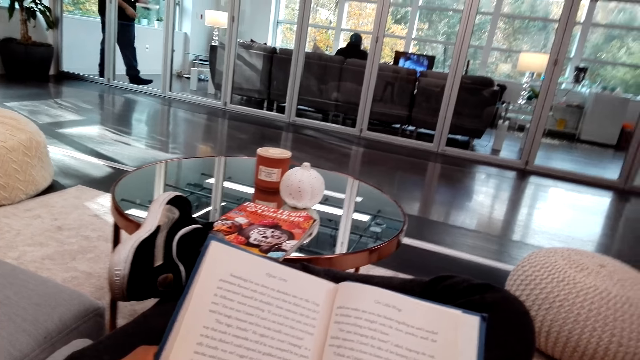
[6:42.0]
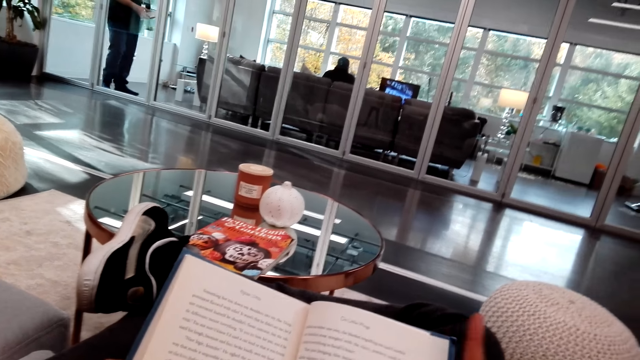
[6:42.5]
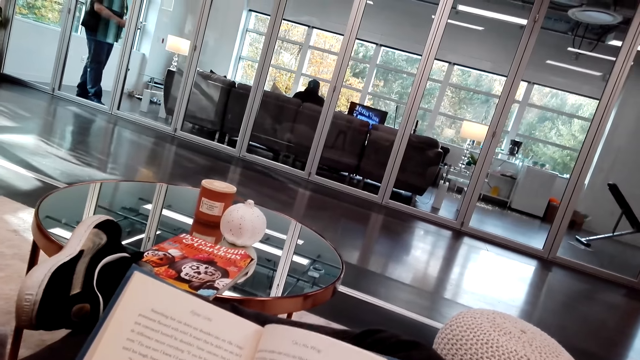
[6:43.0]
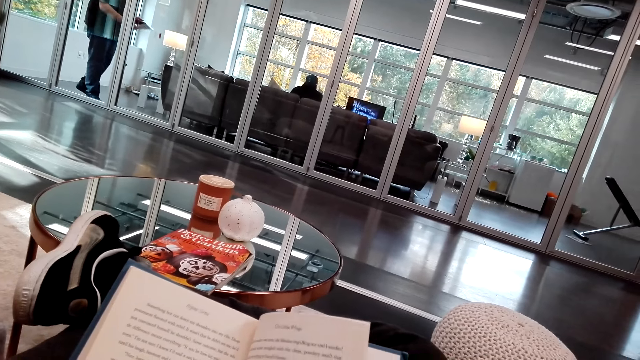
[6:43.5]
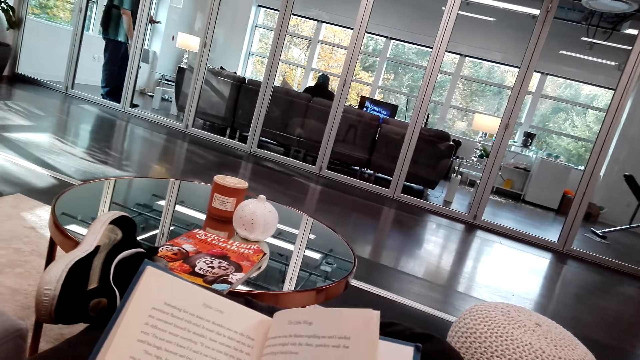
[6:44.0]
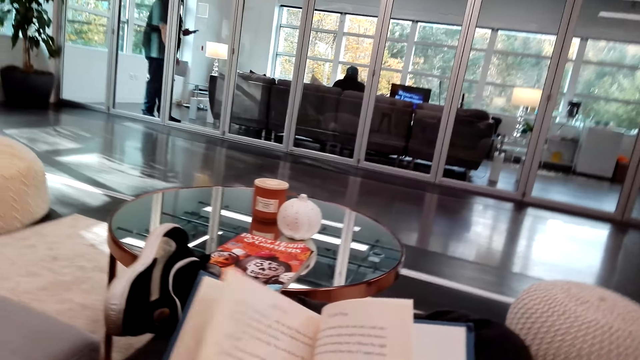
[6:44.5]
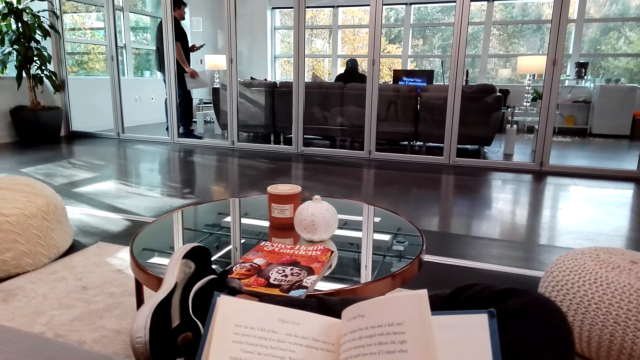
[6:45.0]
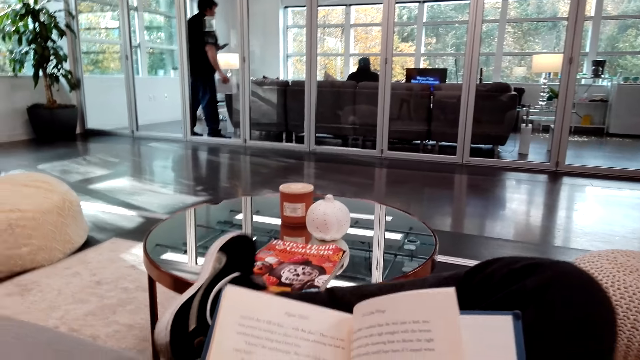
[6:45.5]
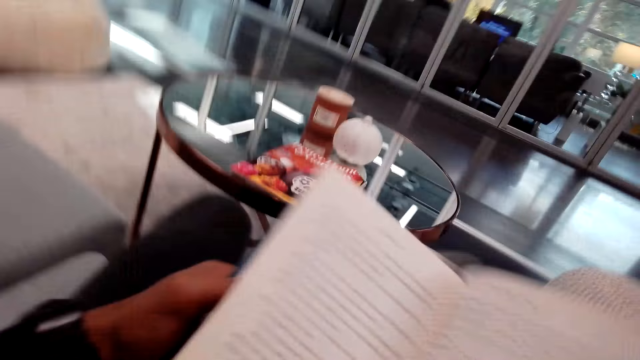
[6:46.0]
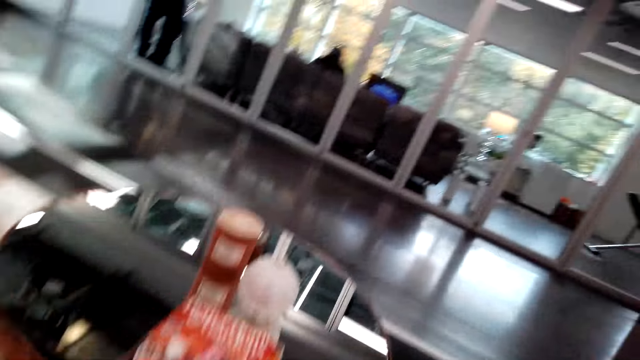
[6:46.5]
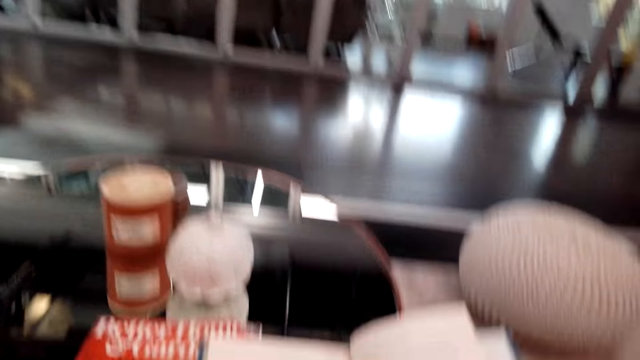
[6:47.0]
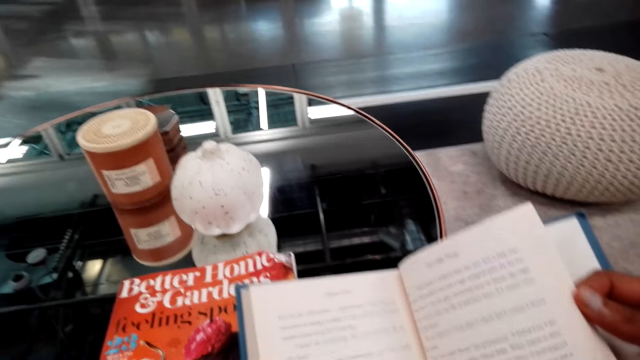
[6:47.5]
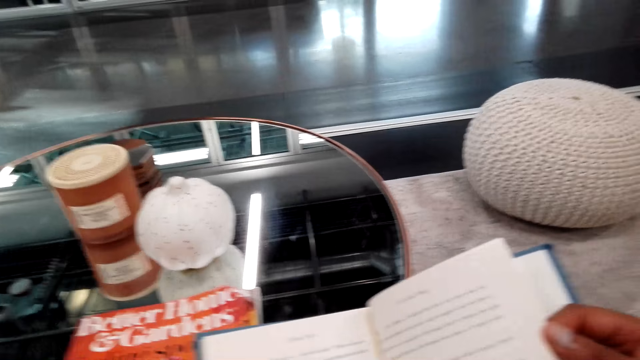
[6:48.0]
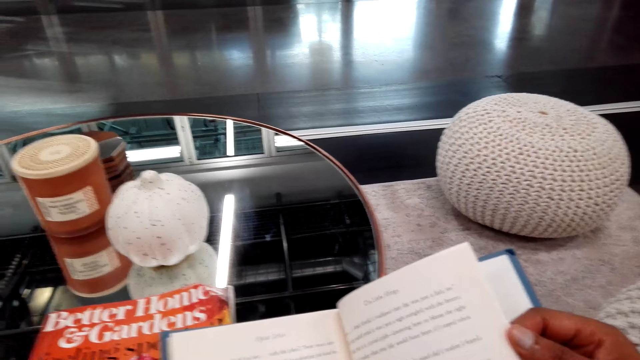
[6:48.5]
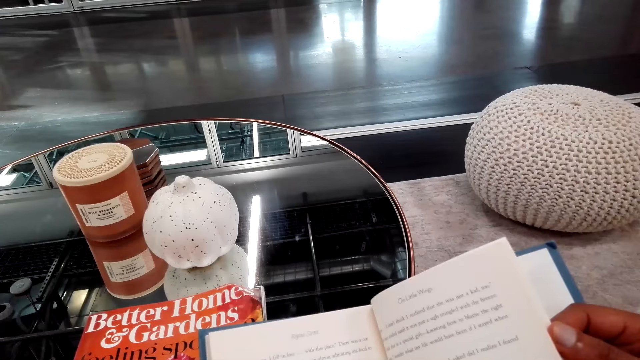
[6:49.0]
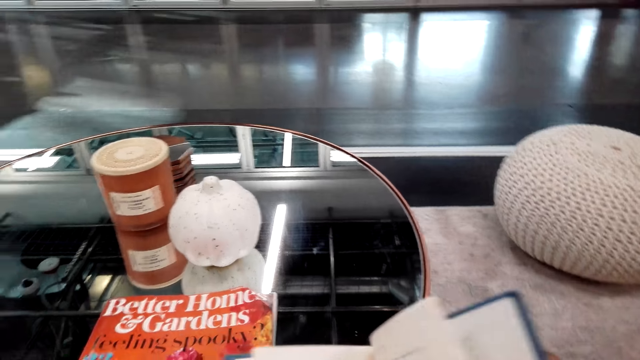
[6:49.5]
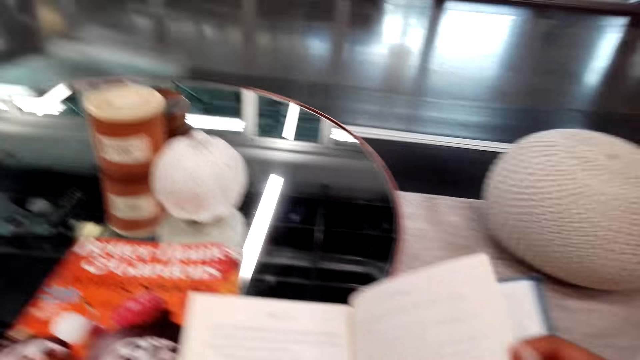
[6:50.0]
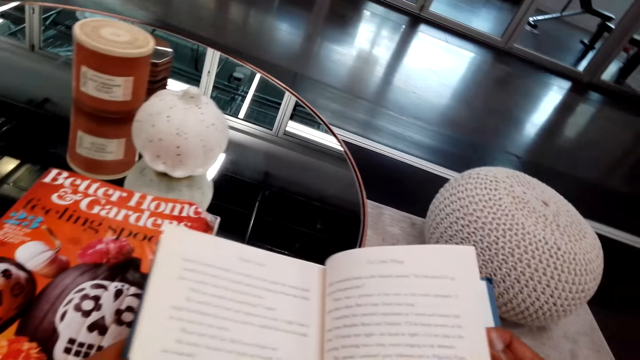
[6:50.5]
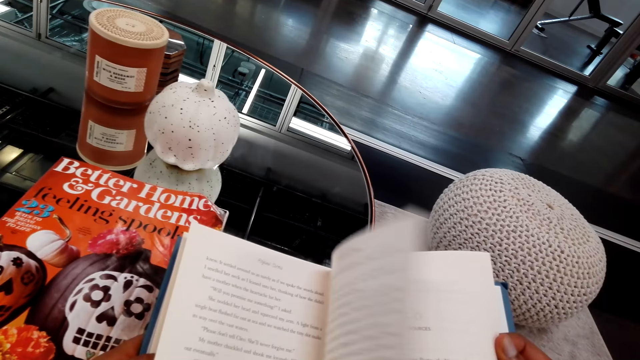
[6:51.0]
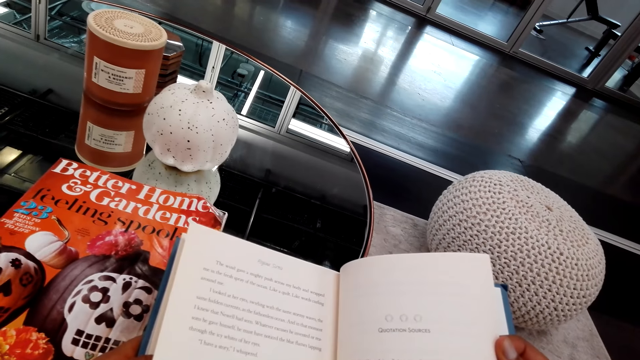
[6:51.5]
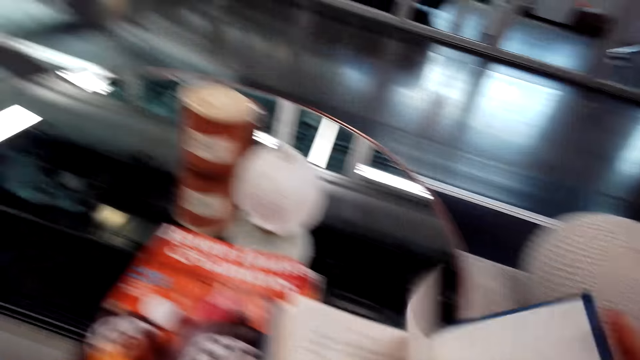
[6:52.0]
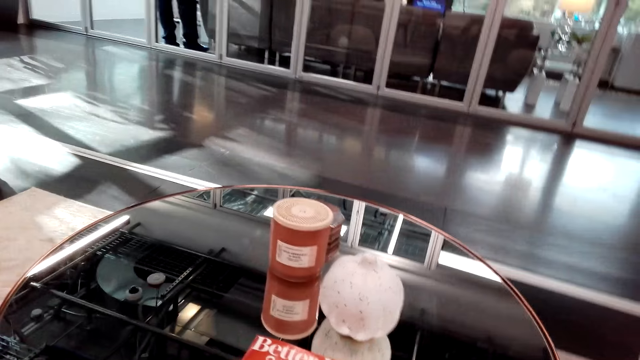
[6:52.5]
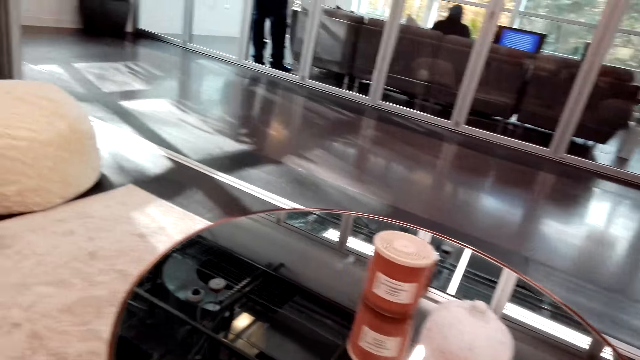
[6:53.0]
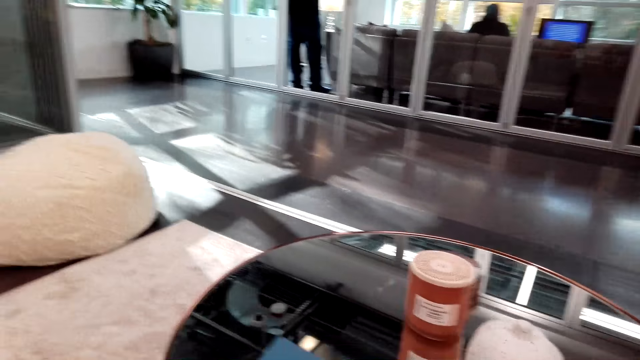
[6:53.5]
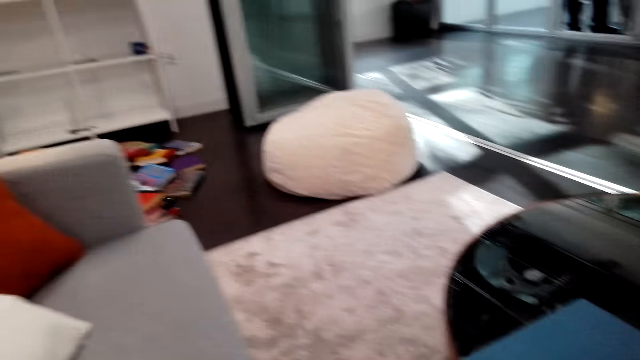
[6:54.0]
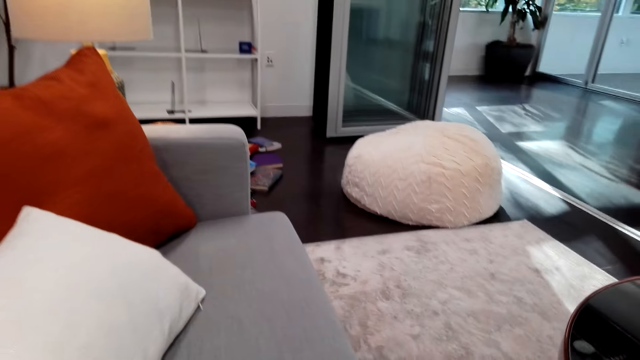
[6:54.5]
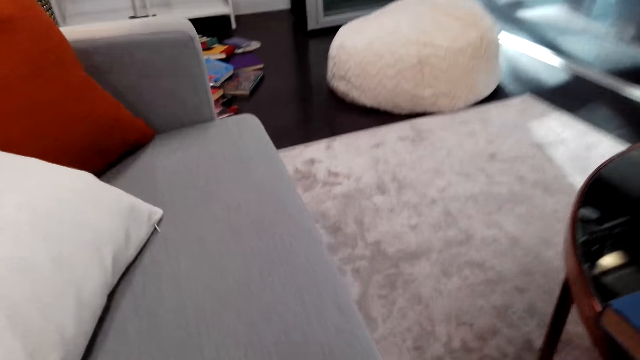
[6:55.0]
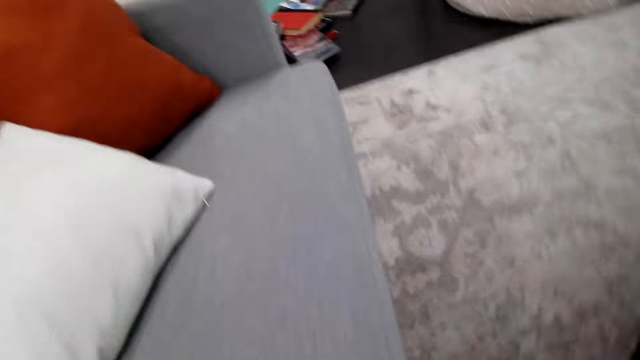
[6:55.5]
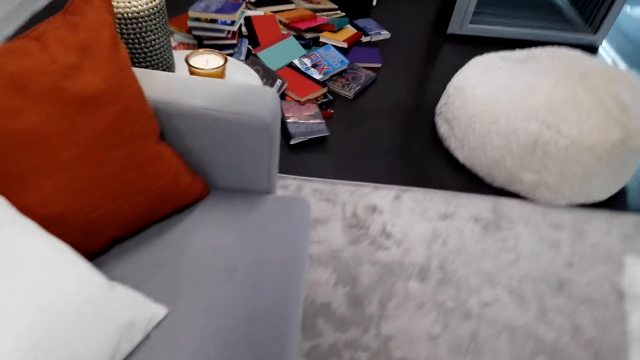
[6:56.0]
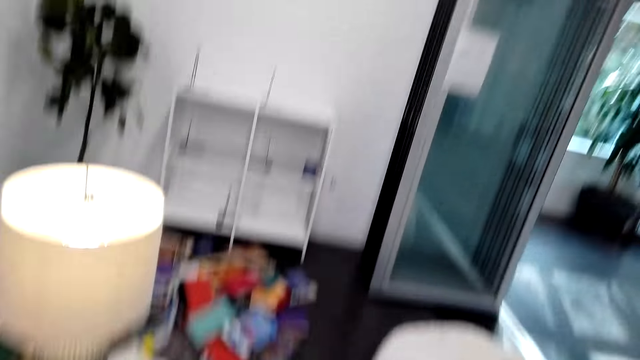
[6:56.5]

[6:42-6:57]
The camera wearer opens a new page of the book. They read the book. They flip the book. They read the book. They put the book on the table. They walk in the room.

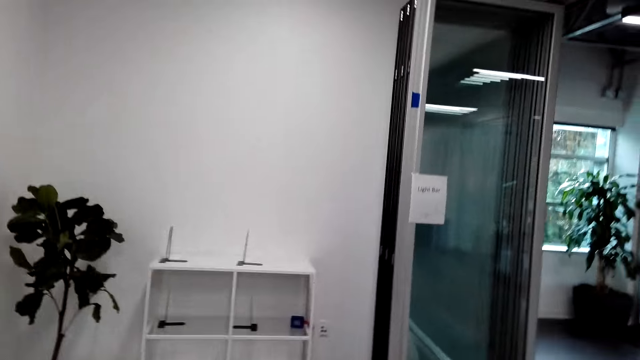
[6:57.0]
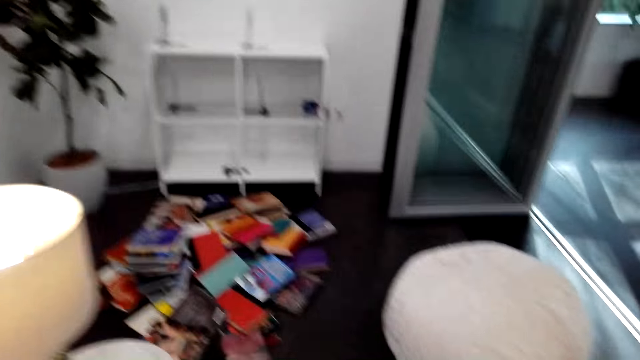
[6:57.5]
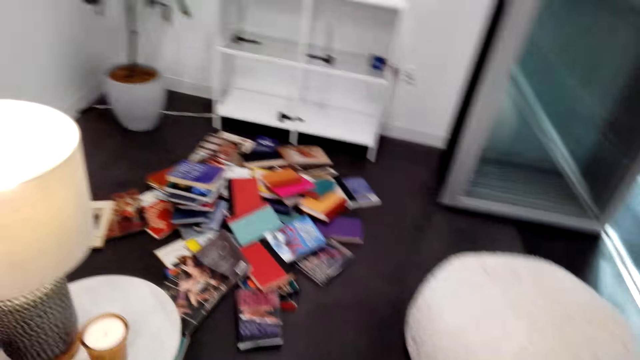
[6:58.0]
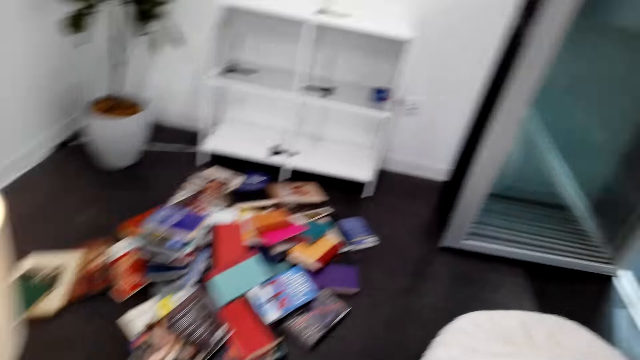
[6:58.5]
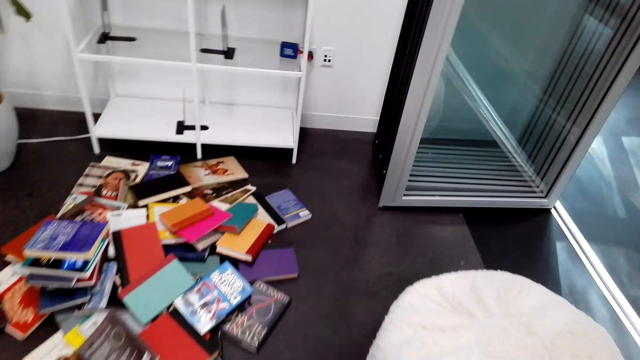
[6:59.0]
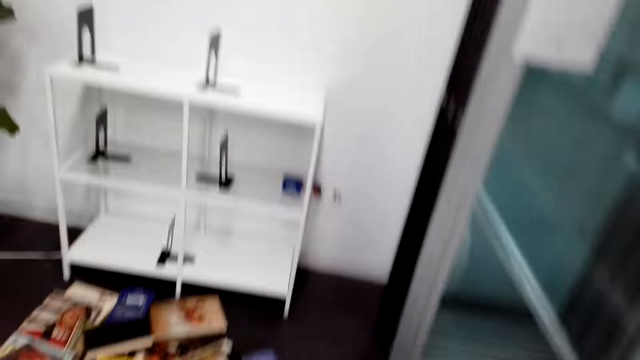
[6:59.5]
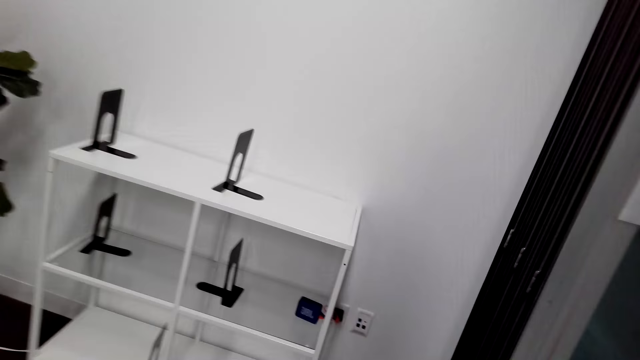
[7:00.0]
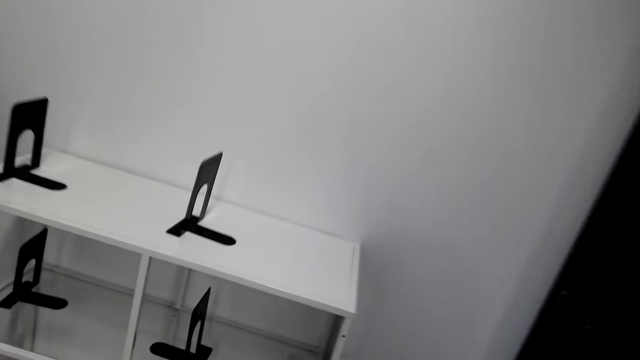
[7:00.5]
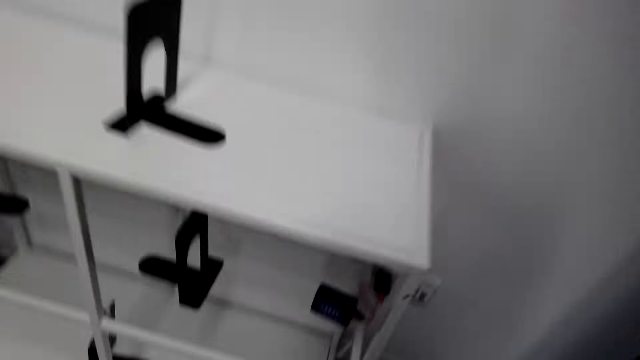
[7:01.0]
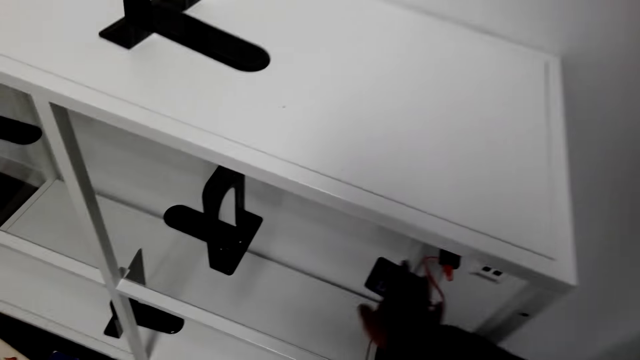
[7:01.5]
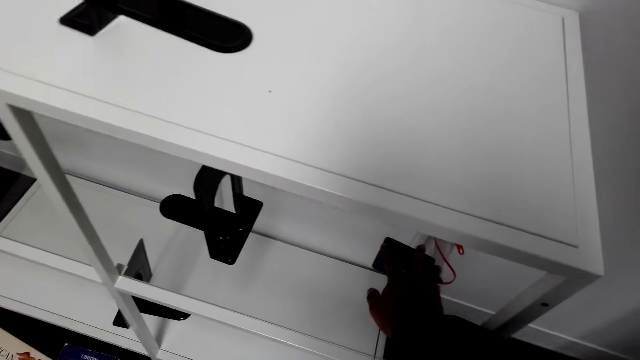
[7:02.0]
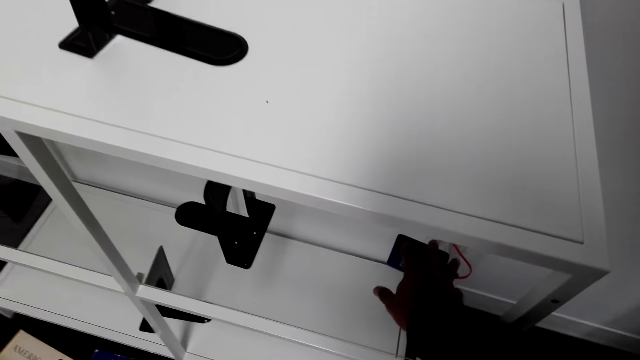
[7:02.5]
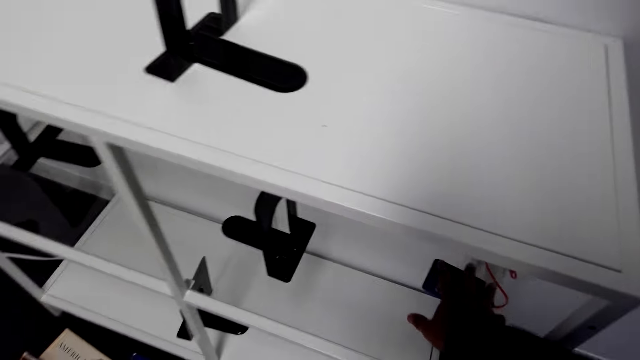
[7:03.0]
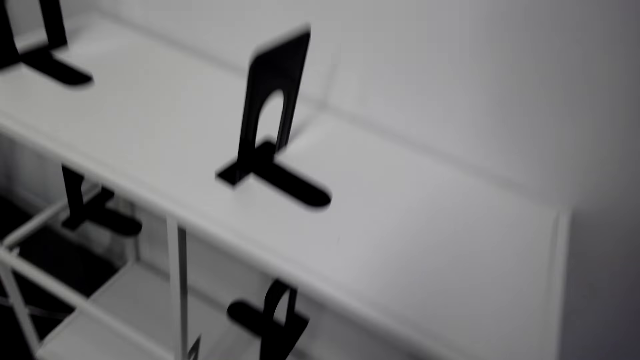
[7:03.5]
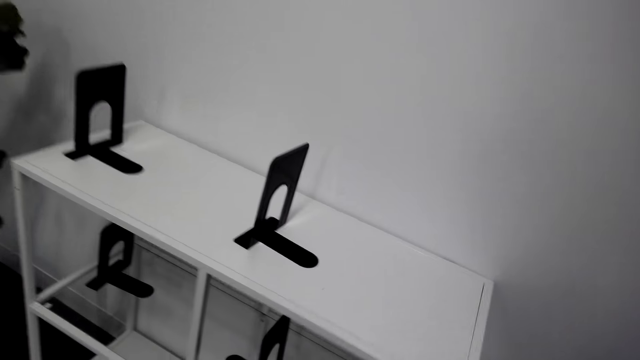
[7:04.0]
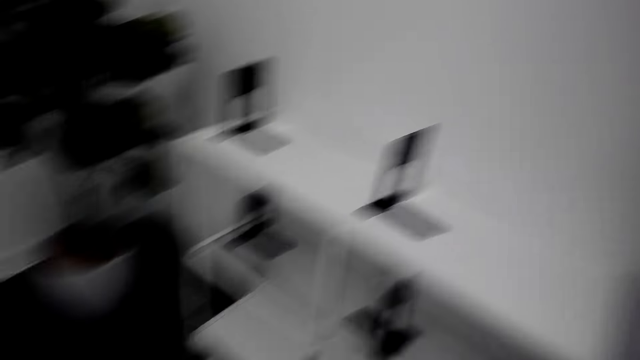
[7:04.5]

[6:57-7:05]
The camera wearer watches the background. They walk. They press something.
